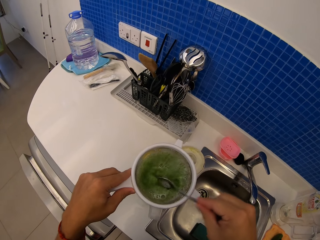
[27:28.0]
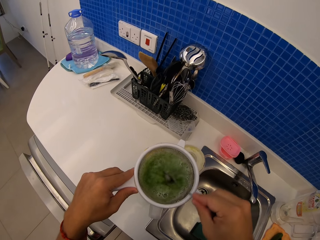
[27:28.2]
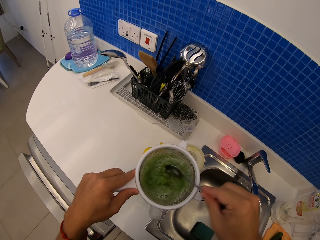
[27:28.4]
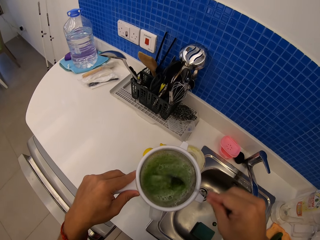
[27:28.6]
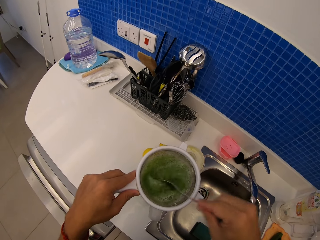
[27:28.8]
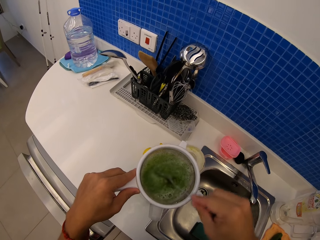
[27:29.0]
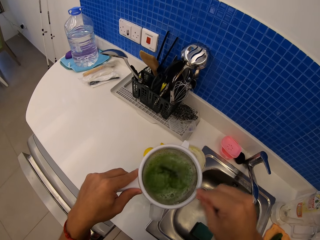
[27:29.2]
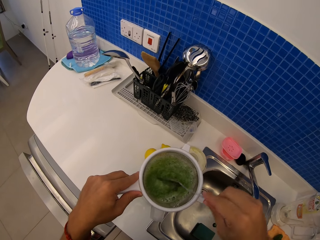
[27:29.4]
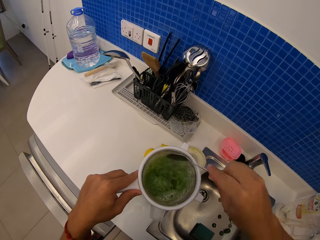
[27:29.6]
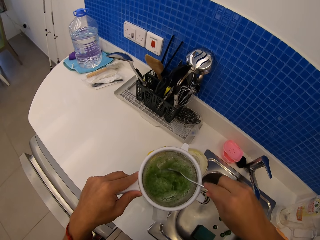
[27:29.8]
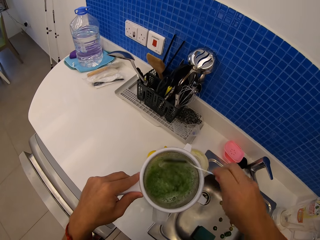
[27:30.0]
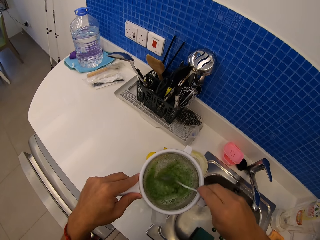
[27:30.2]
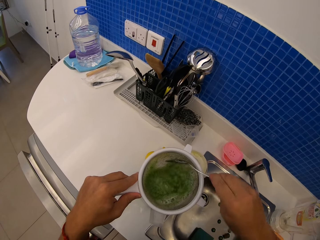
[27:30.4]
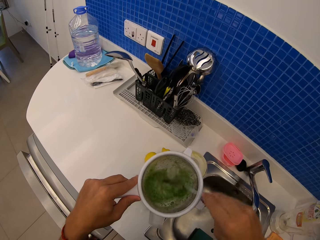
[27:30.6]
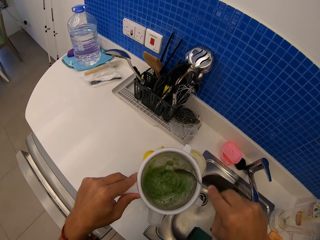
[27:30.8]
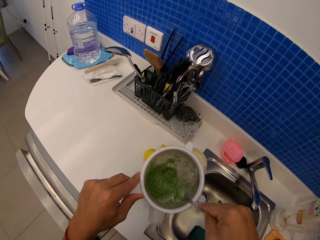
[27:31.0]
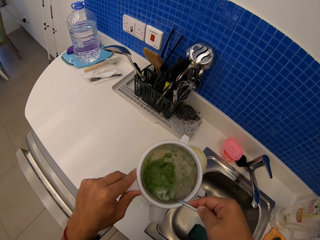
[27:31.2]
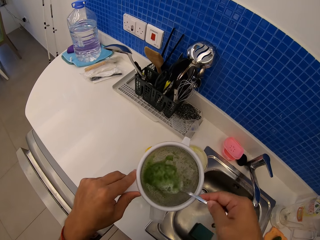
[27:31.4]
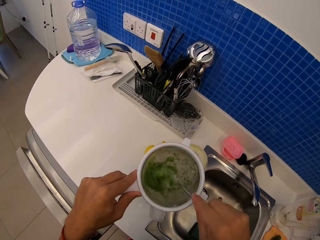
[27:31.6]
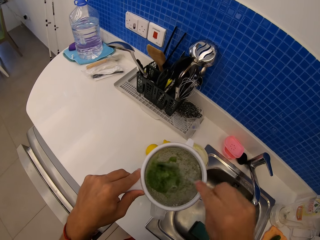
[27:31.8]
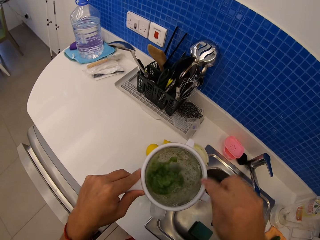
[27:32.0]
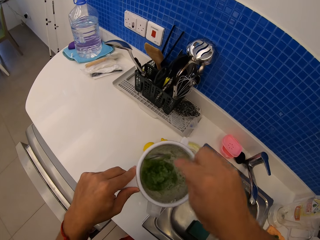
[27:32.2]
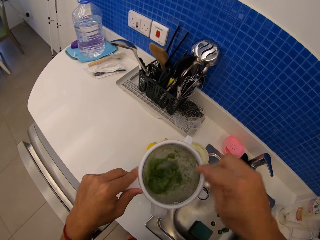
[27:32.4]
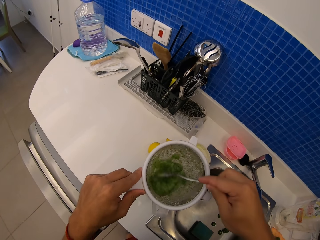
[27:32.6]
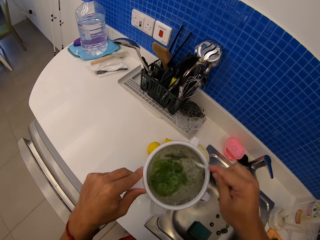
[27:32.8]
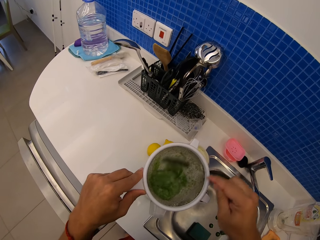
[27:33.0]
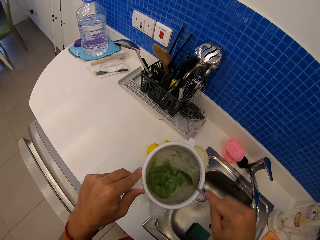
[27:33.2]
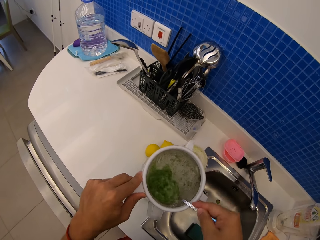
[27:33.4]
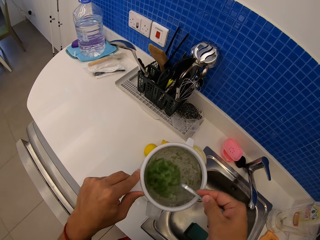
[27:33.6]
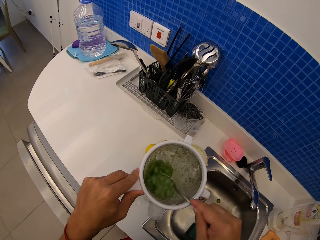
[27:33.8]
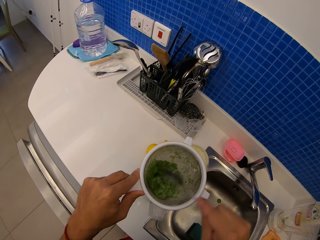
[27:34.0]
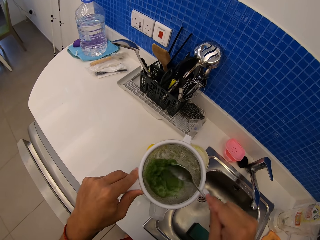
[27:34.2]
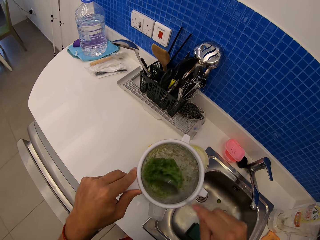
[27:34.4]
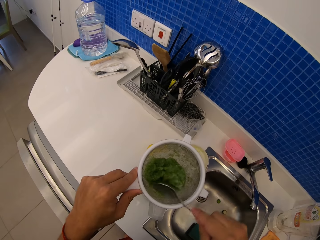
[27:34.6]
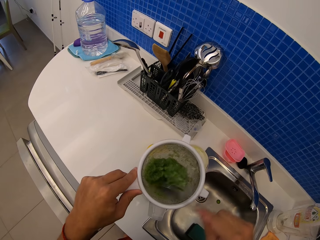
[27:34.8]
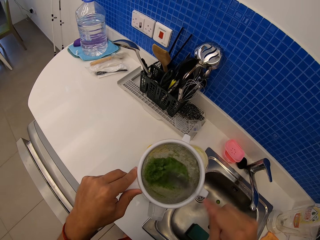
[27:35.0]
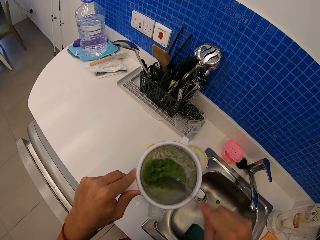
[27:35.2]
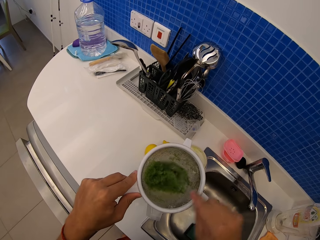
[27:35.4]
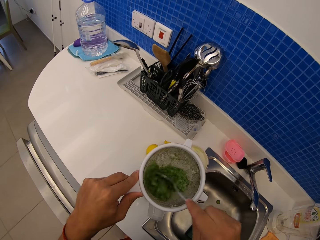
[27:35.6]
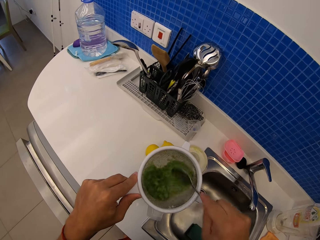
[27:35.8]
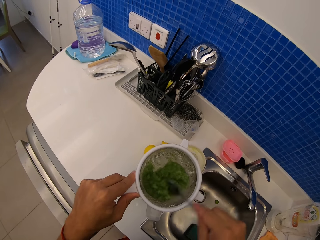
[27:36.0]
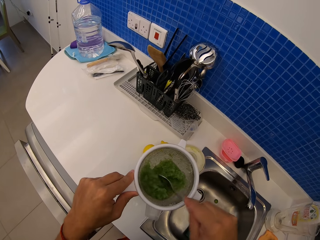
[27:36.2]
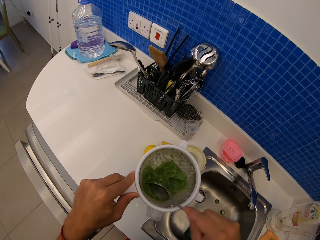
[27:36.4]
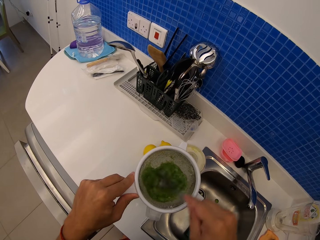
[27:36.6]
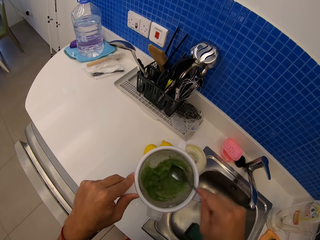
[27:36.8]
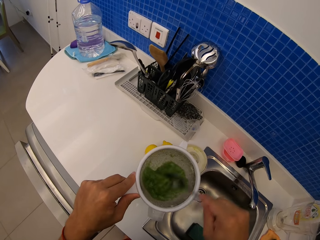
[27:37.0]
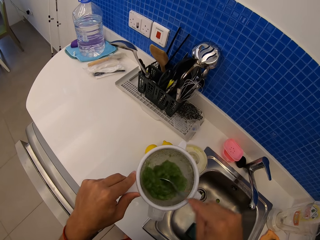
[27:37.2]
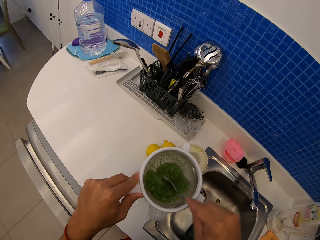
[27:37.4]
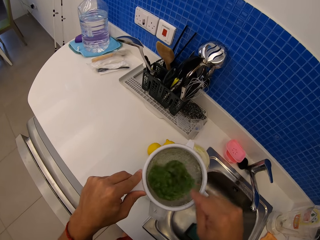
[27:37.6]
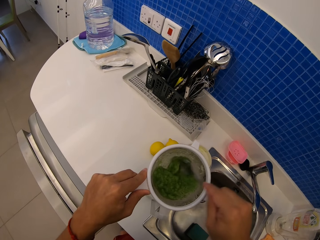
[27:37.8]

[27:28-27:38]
The camera wearer sieves the cucumber with a spoon. They sieve the cucumber with the spoon again.

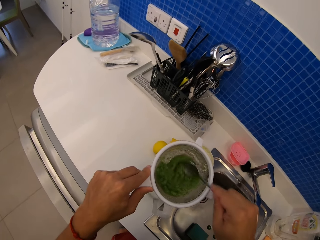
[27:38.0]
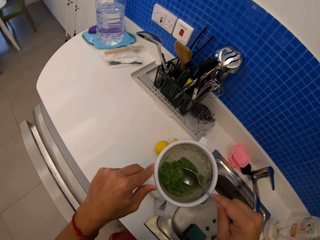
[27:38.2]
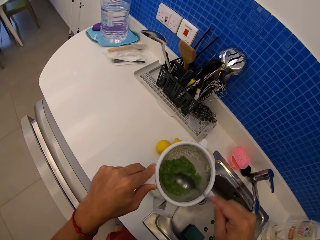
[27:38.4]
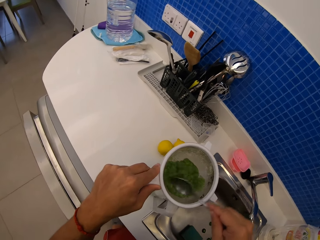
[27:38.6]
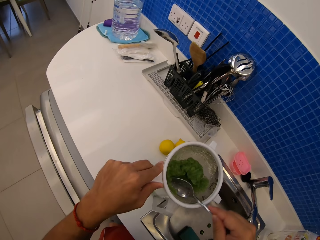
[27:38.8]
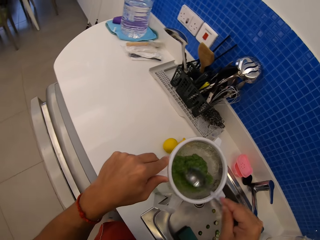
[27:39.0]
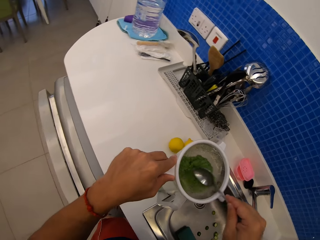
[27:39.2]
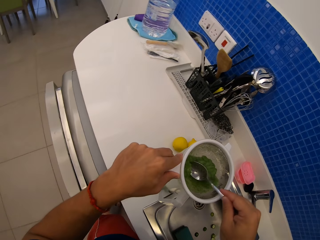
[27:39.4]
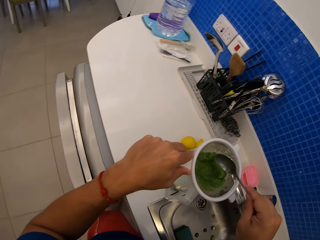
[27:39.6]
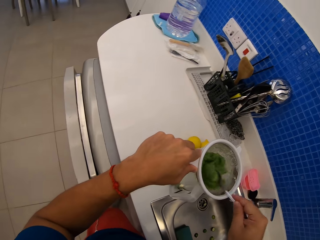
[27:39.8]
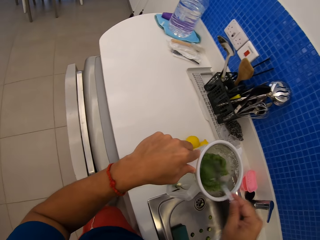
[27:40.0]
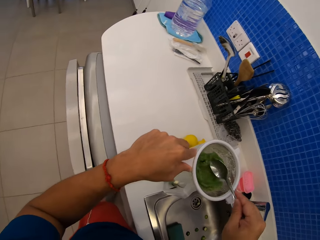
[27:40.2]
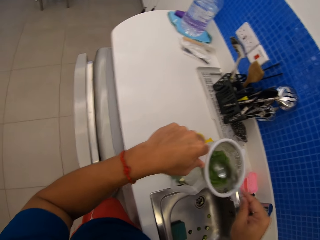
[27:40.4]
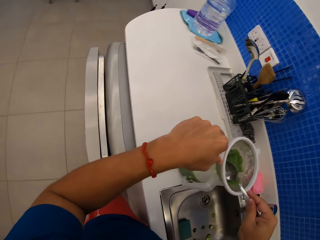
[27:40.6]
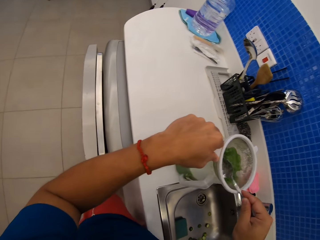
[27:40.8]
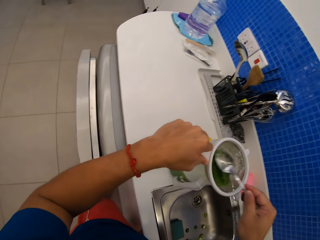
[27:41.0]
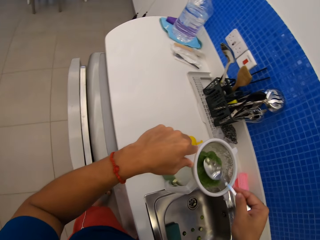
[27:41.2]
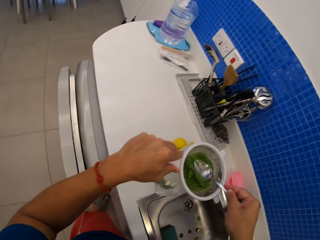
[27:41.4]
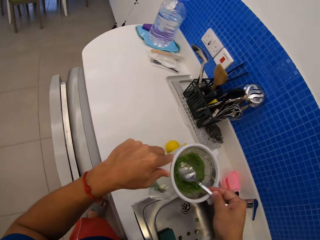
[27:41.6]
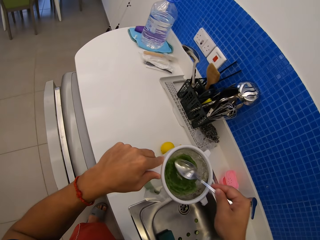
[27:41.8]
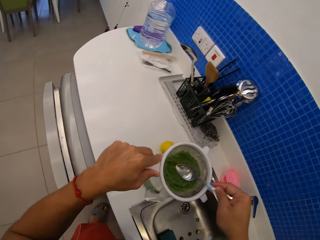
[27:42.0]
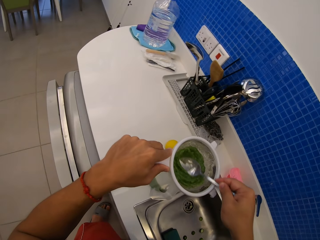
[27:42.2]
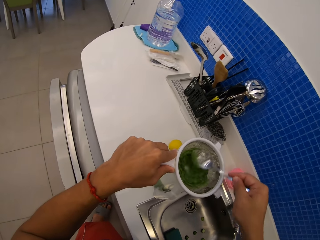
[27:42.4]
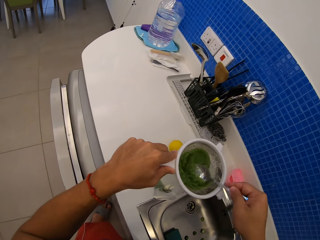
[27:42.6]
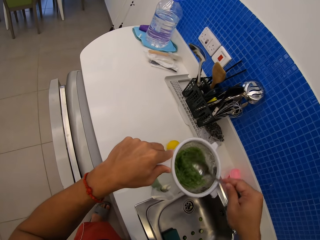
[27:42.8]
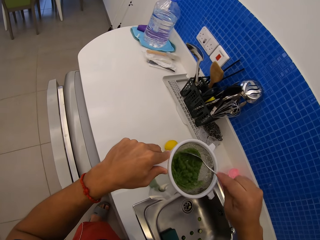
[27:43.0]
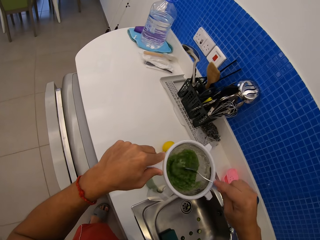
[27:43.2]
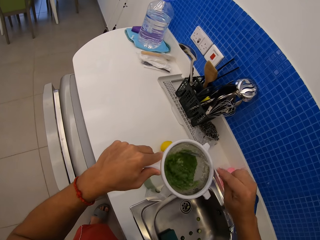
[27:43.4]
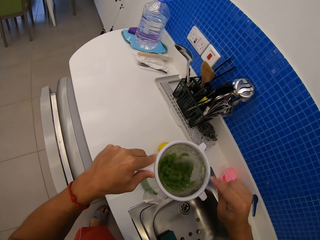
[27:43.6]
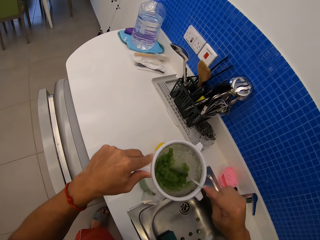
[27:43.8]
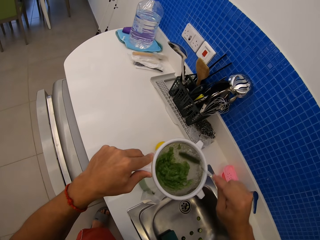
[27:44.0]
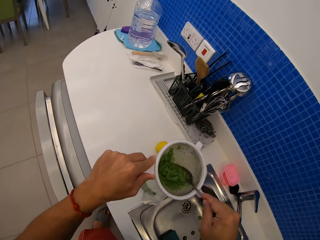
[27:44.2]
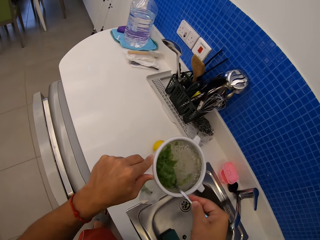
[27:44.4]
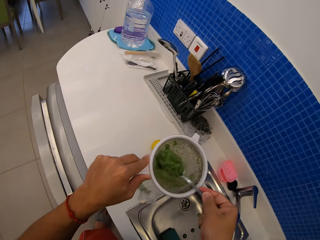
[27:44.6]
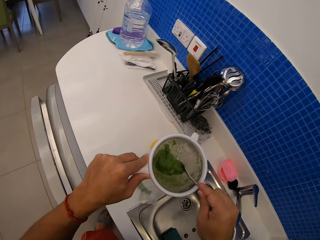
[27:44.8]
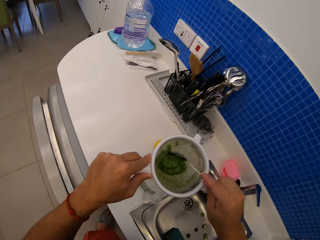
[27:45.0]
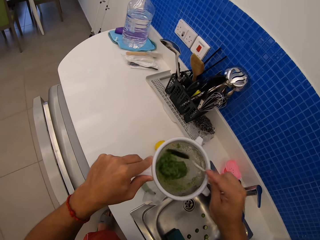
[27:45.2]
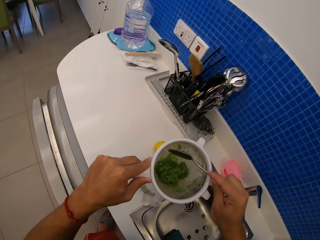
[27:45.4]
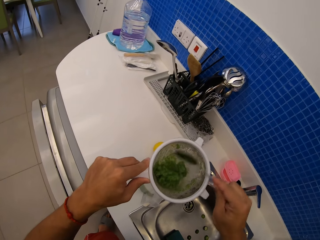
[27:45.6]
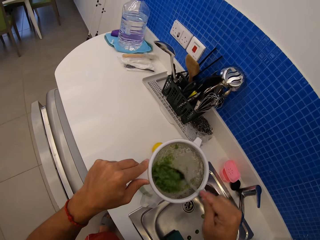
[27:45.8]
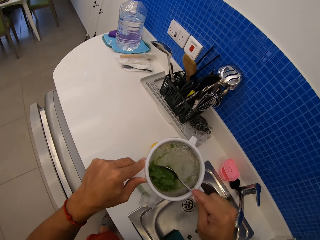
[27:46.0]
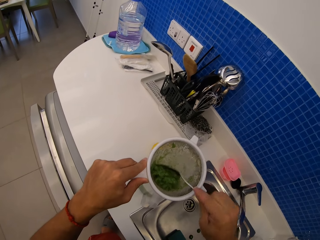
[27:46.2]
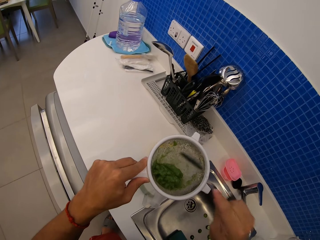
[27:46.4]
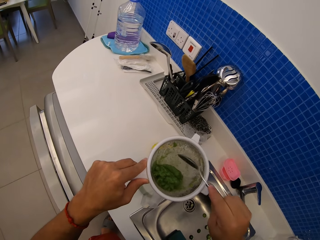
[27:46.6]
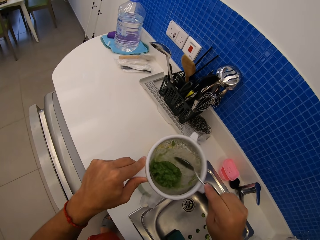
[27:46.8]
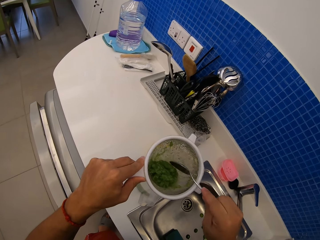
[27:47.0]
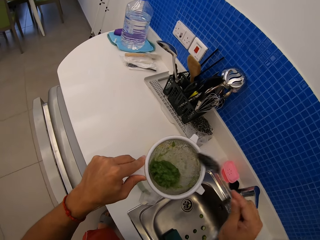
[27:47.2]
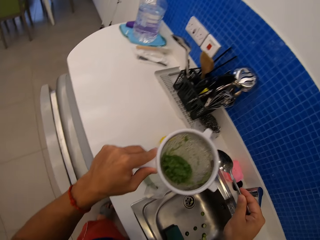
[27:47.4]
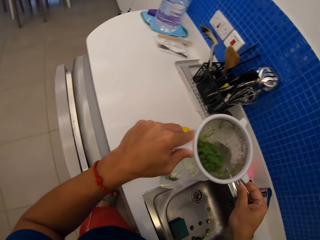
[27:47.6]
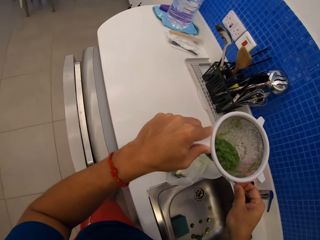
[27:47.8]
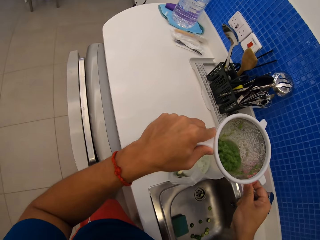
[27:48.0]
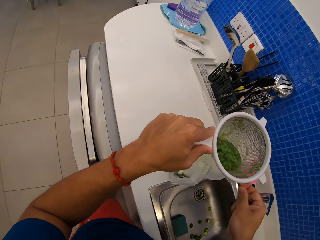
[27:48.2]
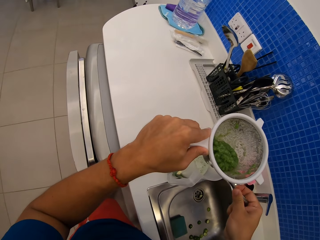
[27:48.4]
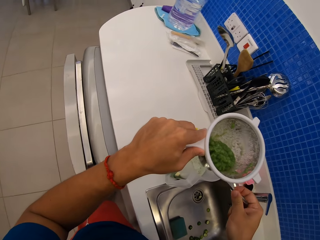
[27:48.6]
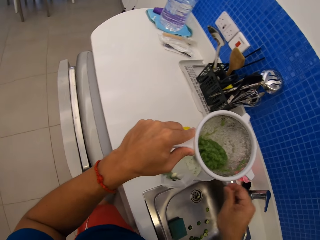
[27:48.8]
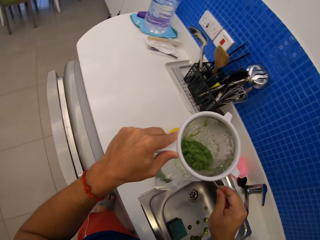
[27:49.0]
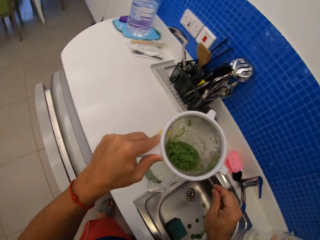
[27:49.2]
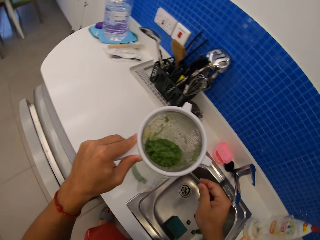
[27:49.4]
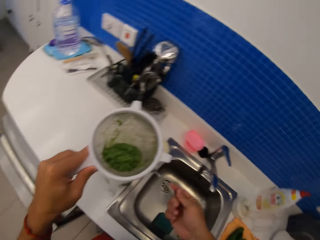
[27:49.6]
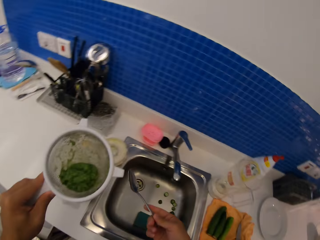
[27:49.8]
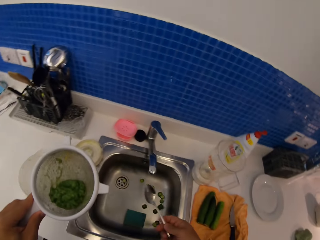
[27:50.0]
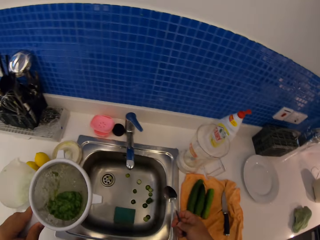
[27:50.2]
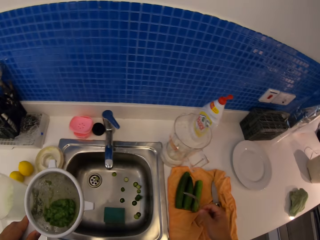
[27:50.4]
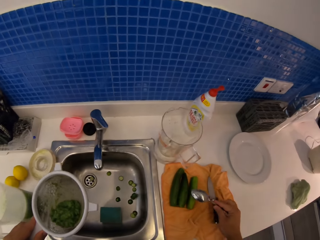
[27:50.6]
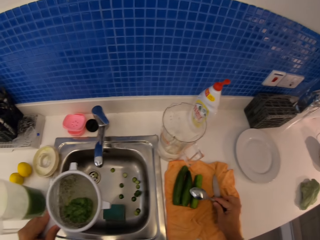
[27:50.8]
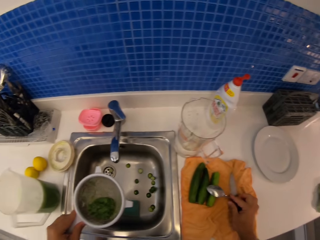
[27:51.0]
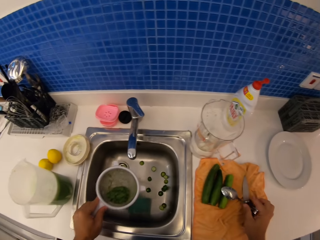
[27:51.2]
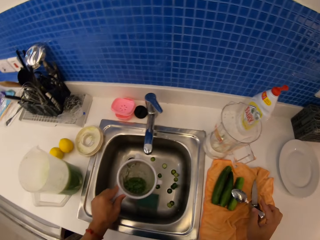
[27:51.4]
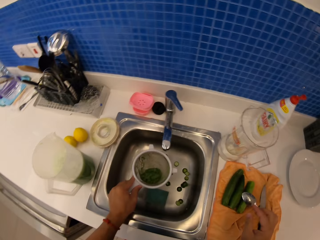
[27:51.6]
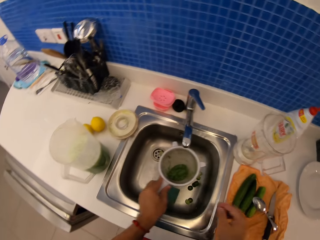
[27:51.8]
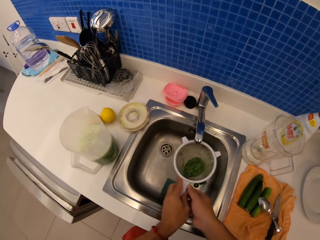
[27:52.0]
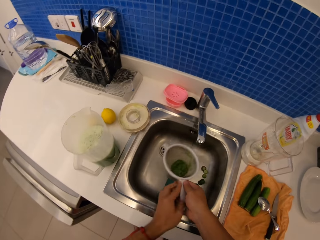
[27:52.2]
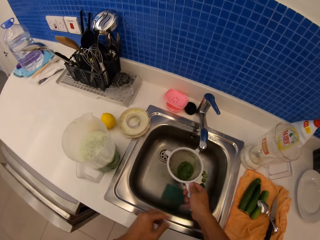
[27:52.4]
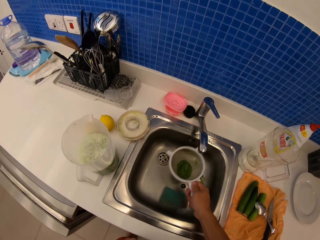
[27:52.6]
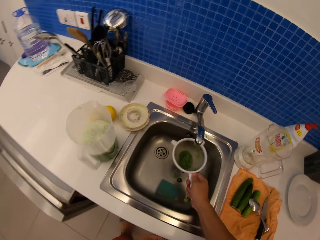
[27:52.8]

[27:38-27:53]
The camera wearer sieves the cucumber with a spoon. They tap the jug with the spoon. They put the spoon on the cucumbers. They shake the sieve in the sink.
